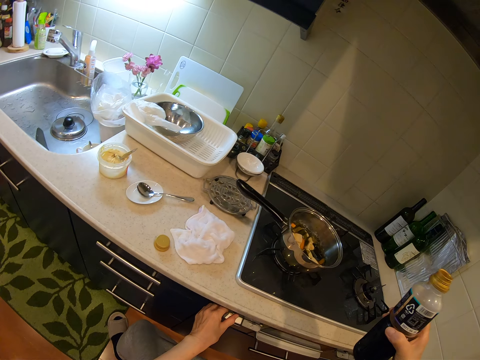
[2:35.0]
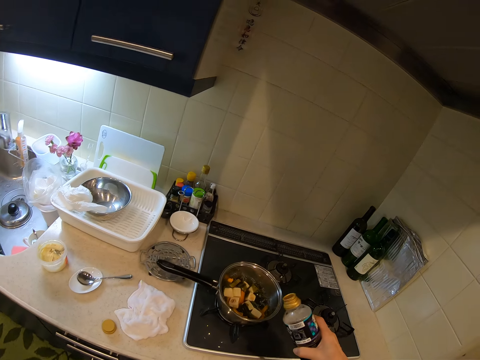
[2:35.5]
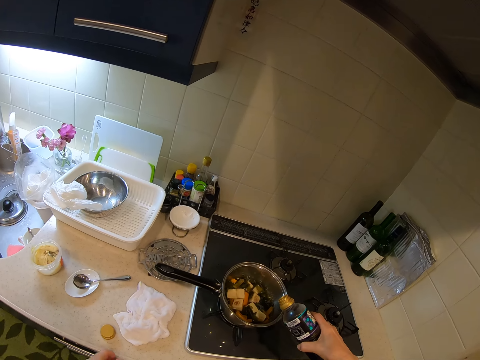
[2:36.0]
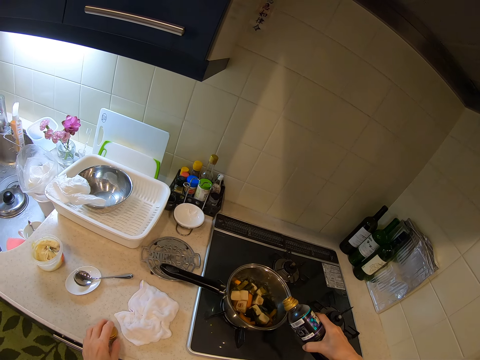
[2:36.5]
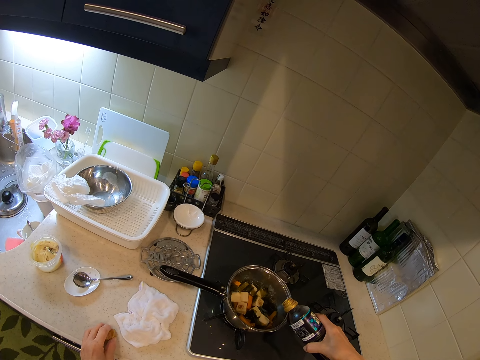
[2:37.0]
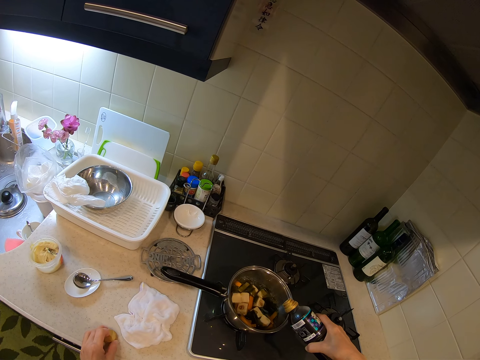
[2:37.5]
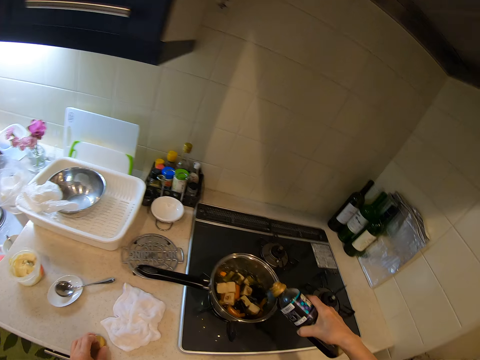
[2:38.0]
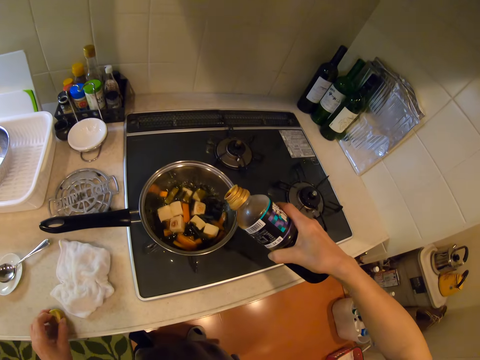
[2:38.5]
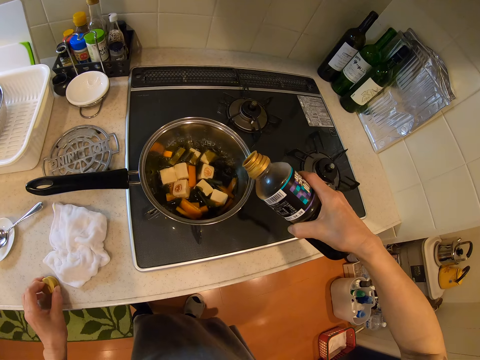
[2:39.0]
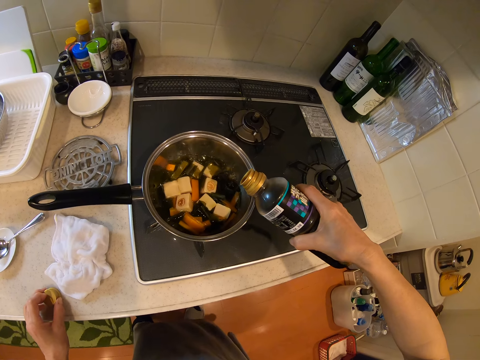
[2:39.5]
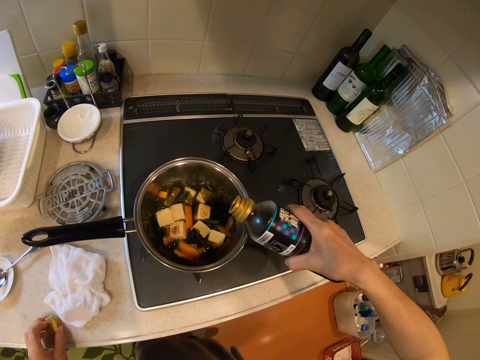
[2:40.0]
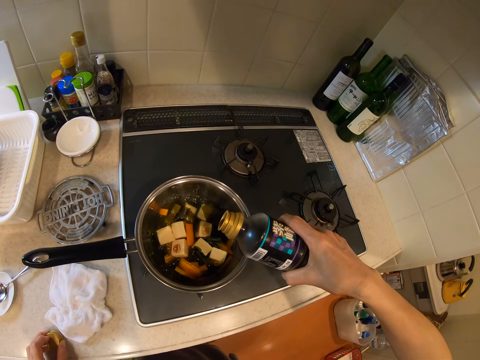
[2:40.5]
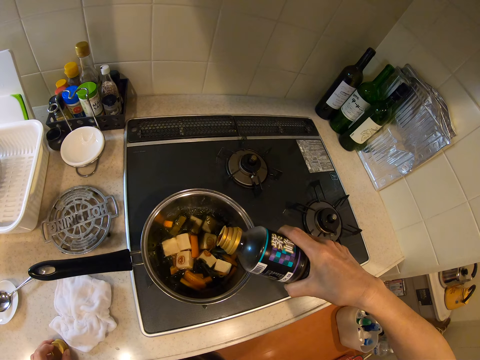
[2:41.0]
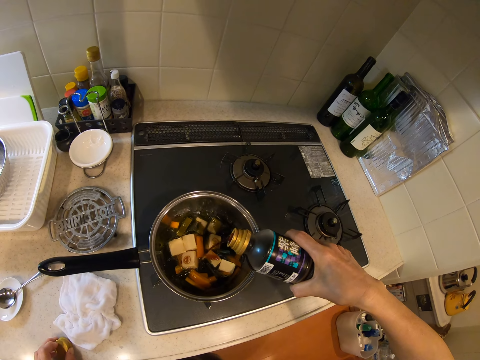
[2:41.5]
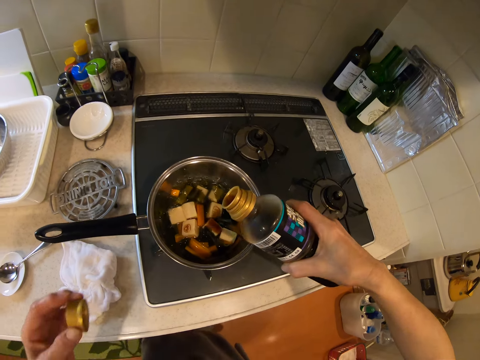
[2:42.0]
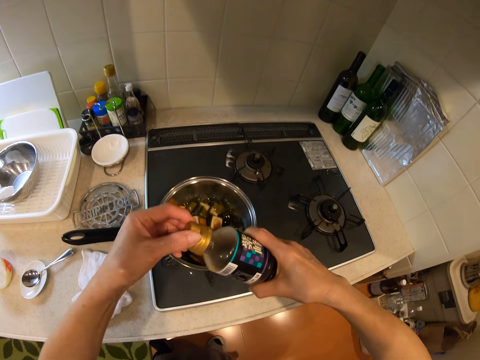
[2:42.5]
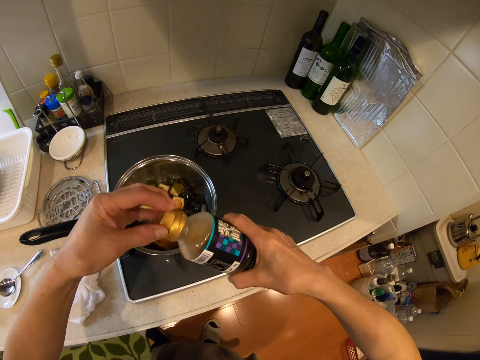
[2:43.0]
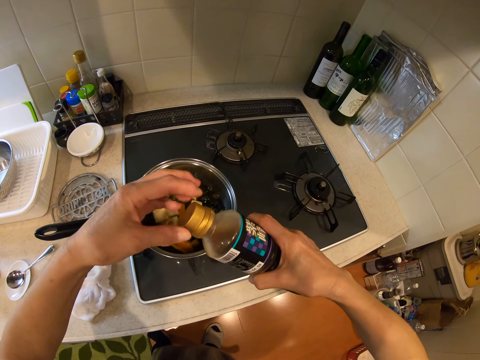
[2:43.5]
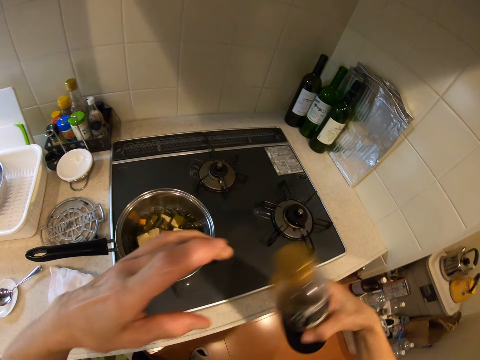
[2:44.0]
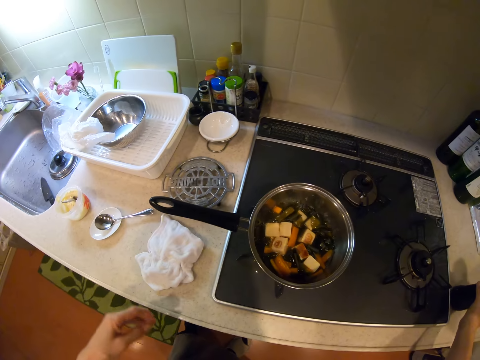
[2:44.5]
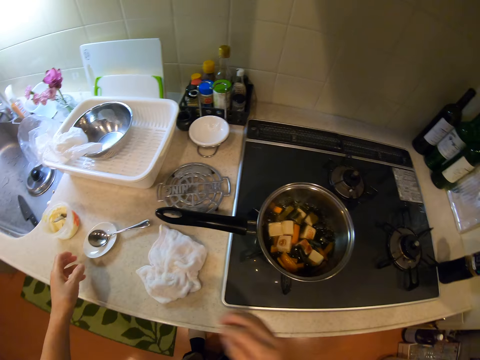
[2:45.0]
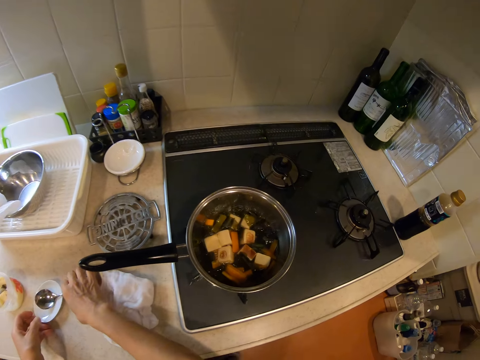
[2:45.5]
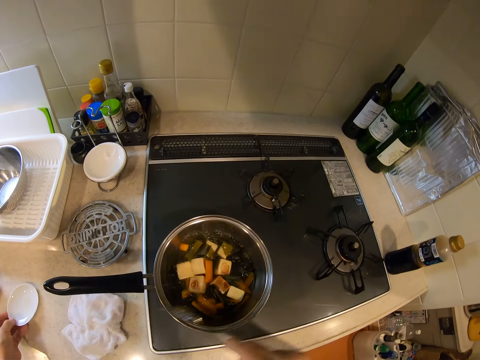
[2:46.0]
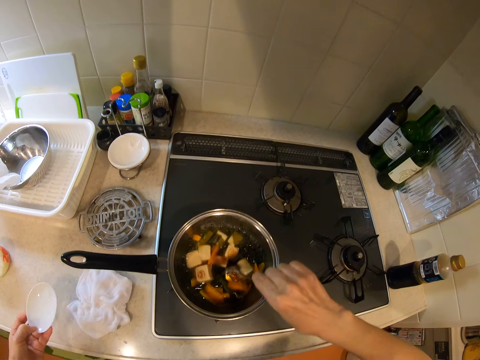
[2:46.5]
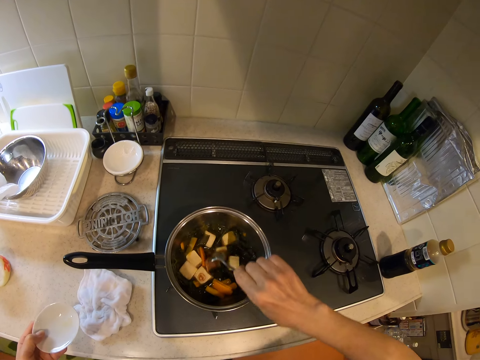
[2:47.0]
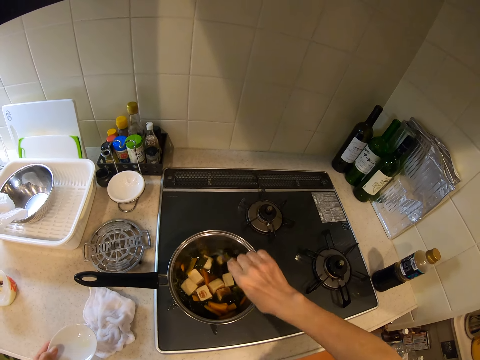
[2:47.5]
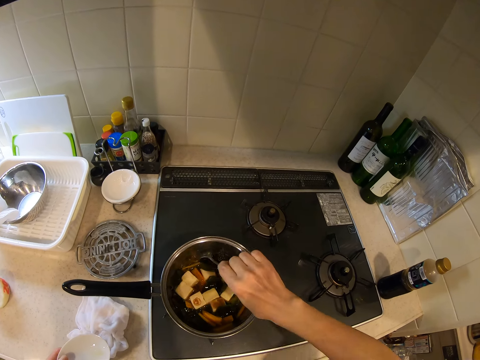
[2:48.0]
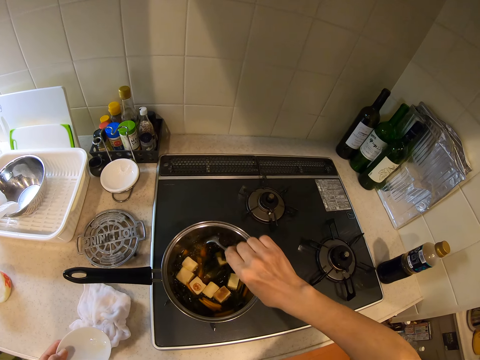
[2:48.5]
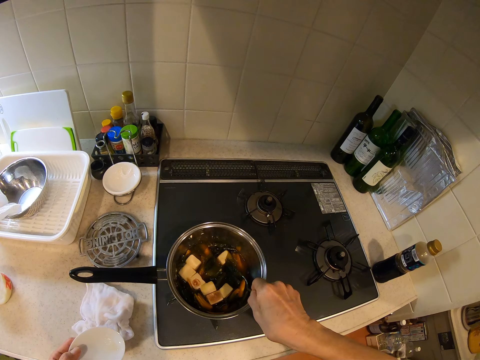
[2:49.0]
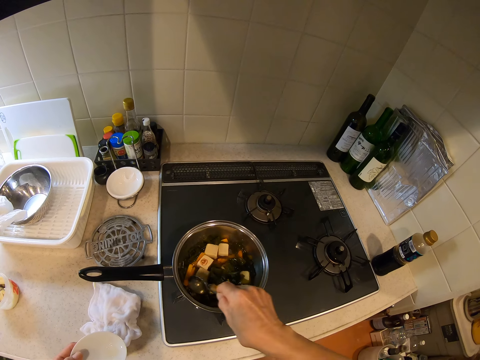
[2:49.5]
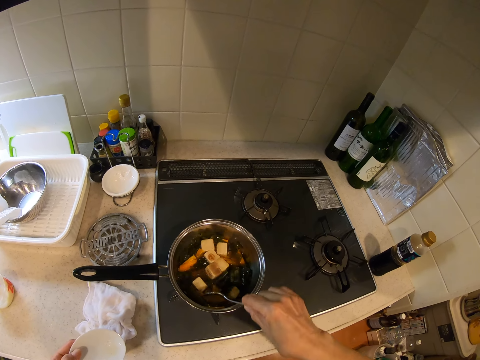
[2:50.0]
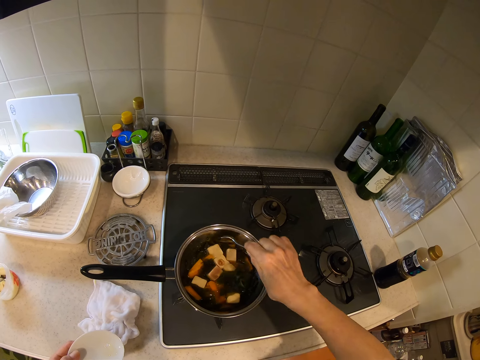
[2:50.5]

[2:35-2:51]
The camera wearer reduces the flame of the cooker. They pour the content of the bottle into the pot on the cooker. They close the bottle. They put the bottle down on the kitchen counter. They take the spoon from the bowl on the slab. They take the bowl from the slab. They stir marshmallow, cucumber and carrots in the cooking pot with the spoon.

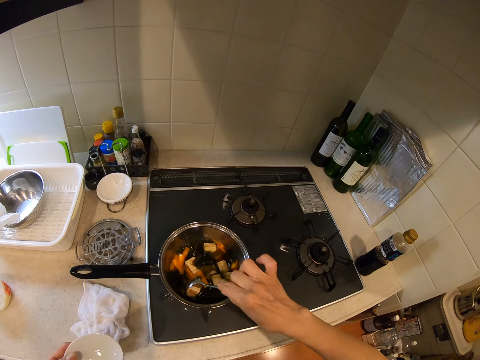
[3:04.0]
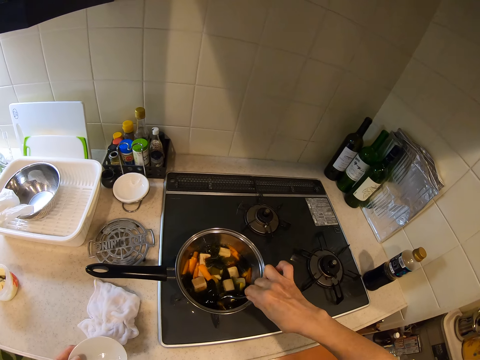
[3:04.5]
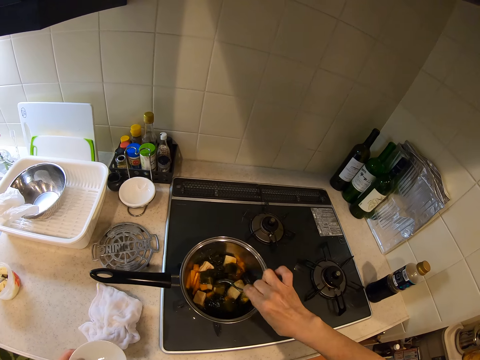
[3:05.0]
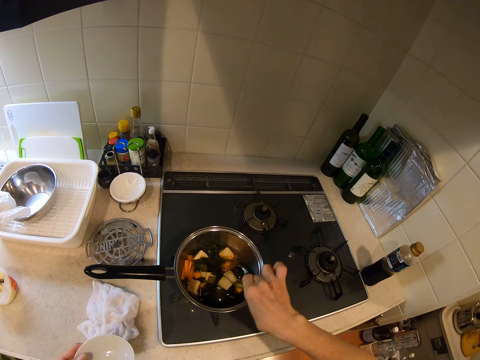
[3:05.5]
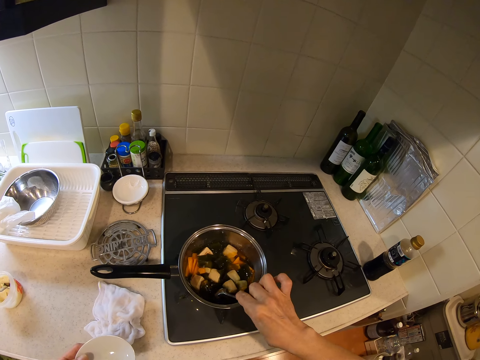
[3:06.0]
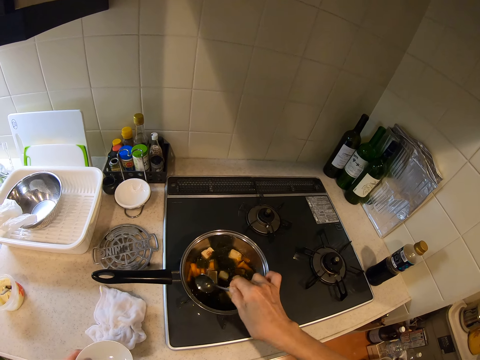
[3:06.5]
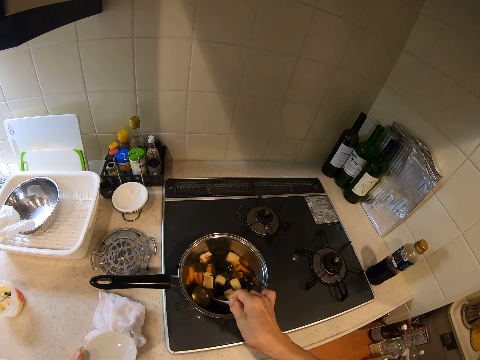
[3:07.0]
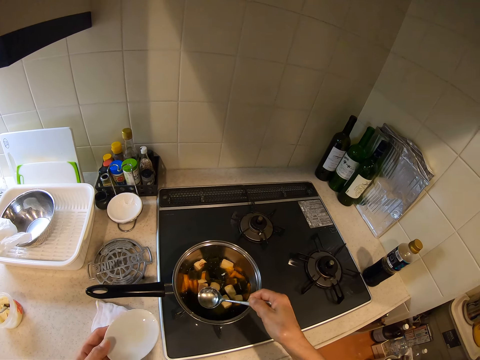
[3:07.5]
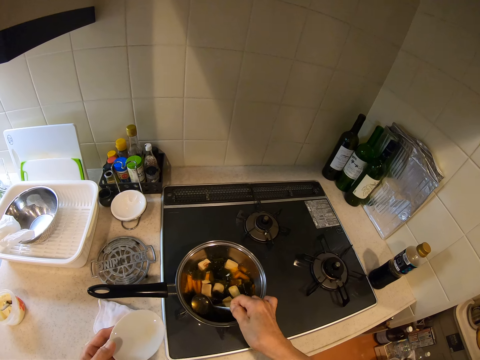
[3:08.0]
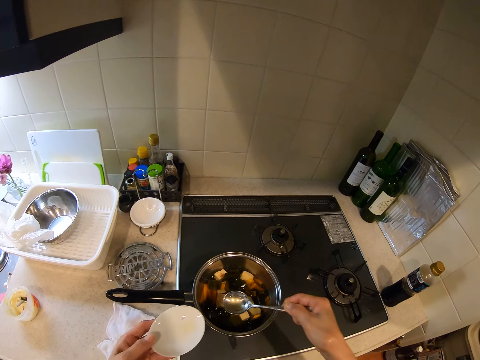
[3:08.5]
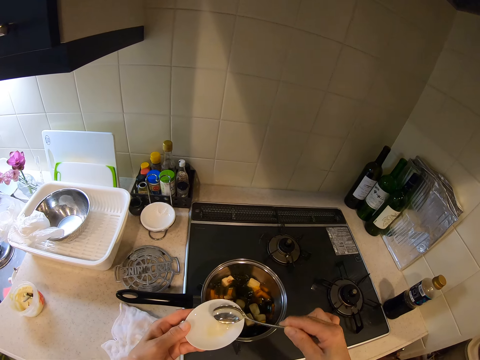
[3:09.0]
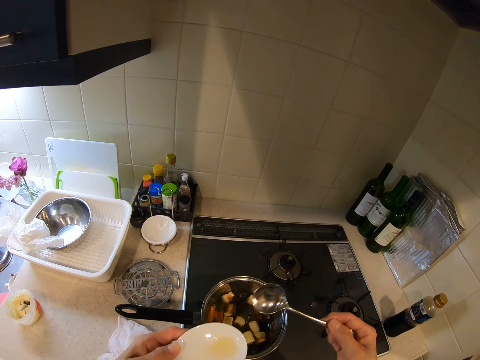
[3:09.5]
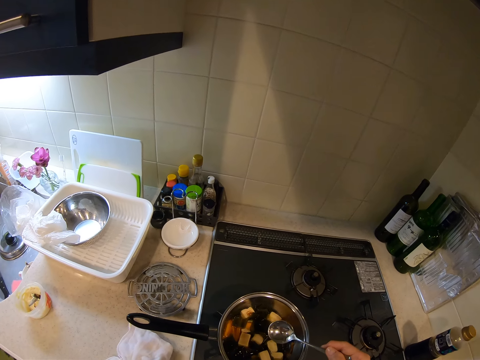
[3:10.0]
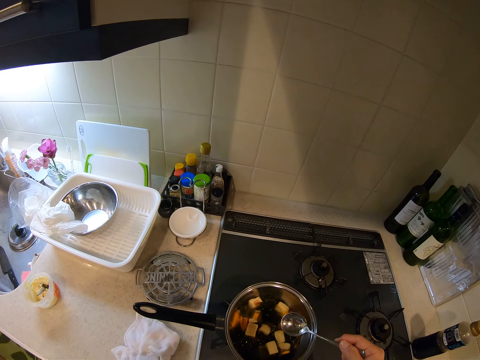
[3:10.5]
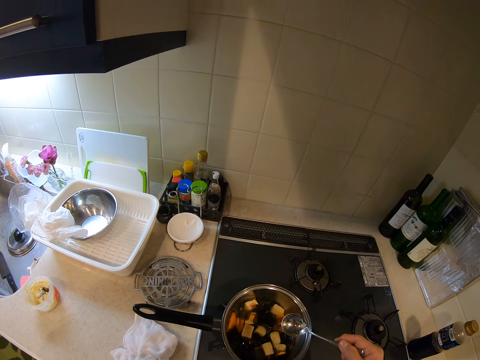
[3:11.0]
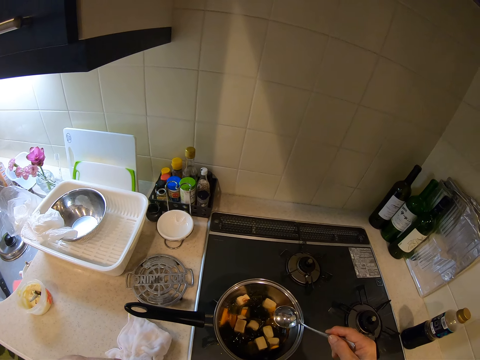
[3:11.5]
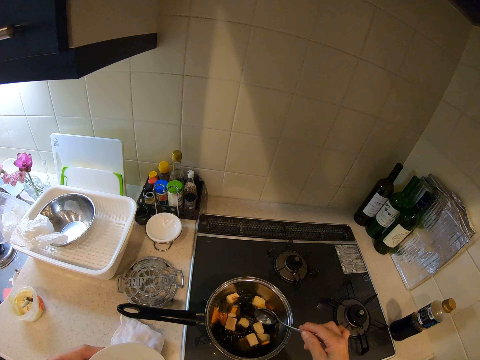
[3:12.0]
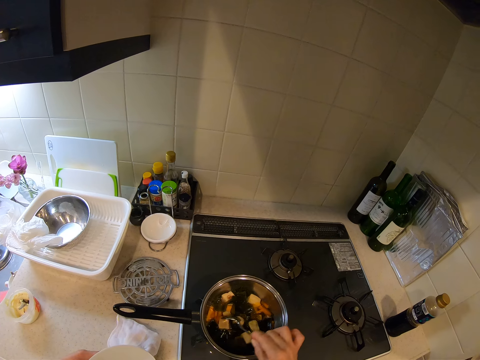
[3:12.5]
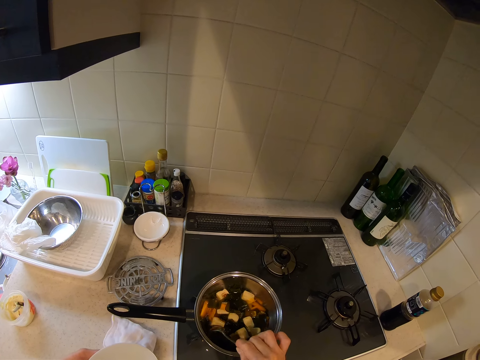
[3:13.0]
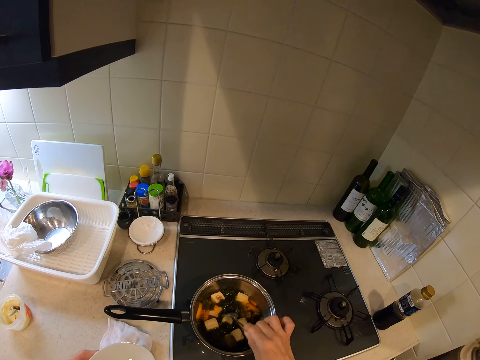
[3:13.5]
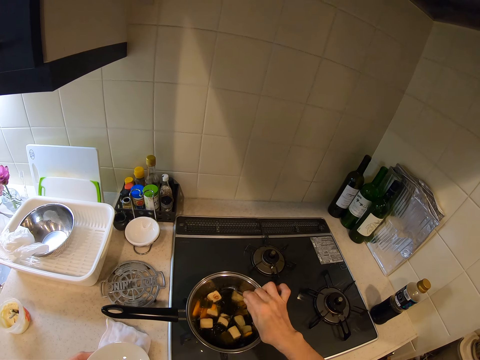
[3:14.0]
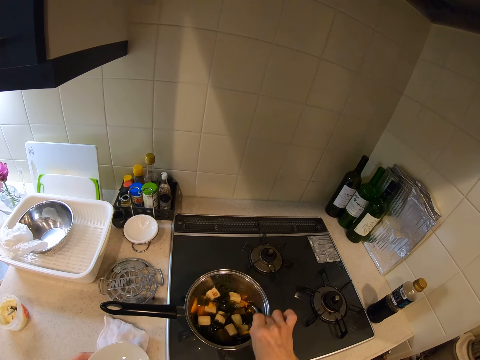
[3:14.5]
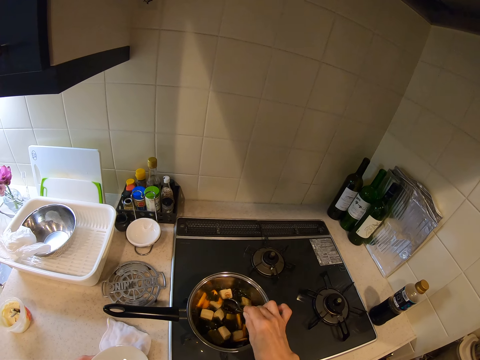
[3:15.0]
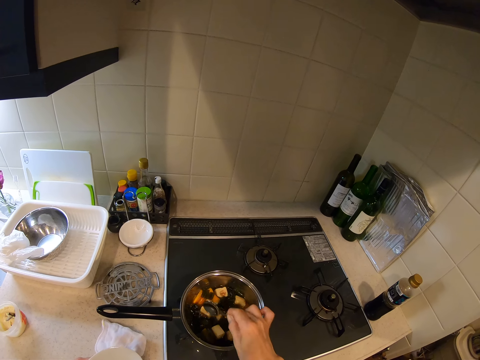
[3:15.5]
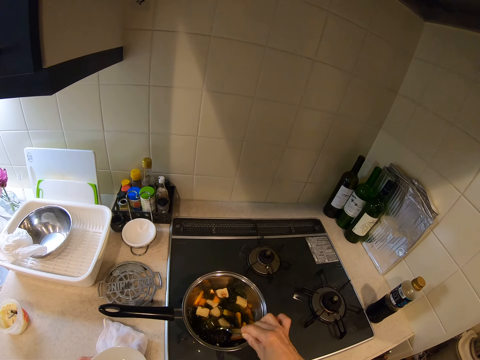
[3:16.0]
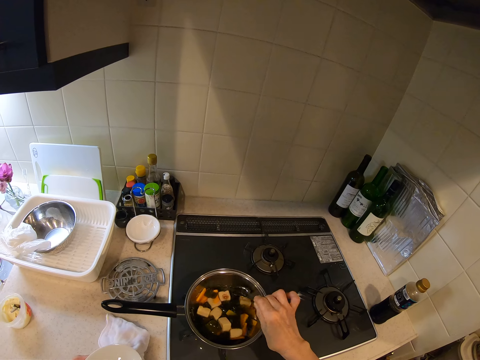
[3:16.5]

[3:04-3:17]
The camera wearer takes some sauce from the pot with the spoon. They pour the sauce into the sauce bowl. They stir marshmallow, cucumber and carrots in the cooking pot. They taste the sauce in the bowl. They stir the food in the pot with the spoon.
